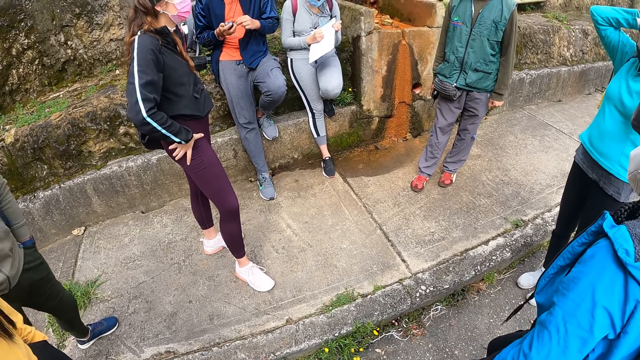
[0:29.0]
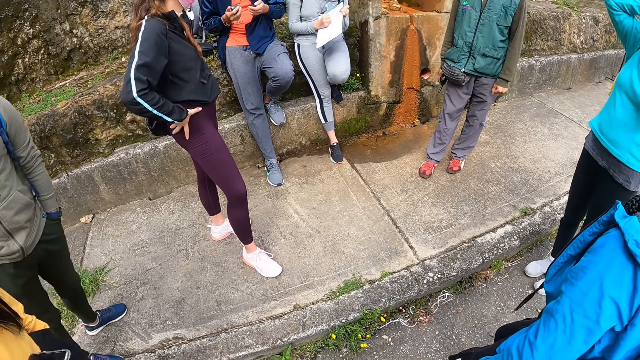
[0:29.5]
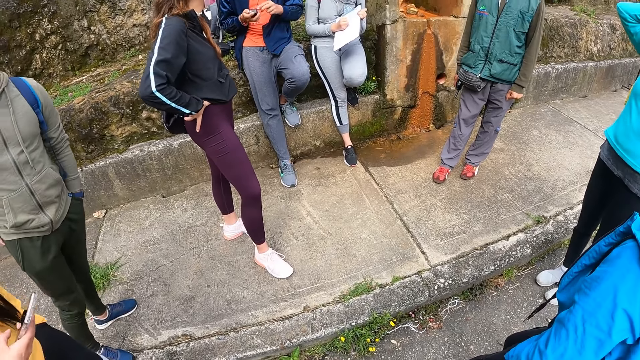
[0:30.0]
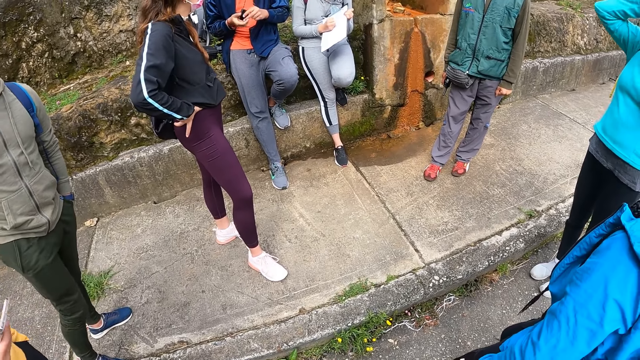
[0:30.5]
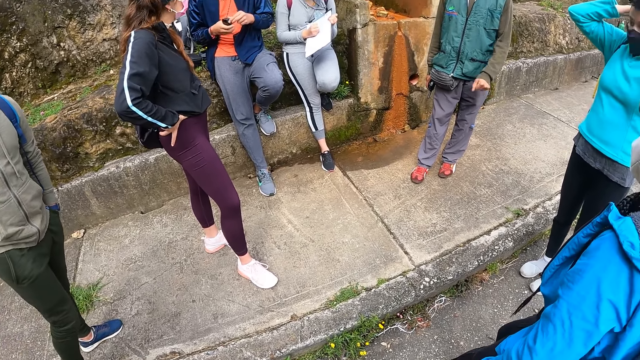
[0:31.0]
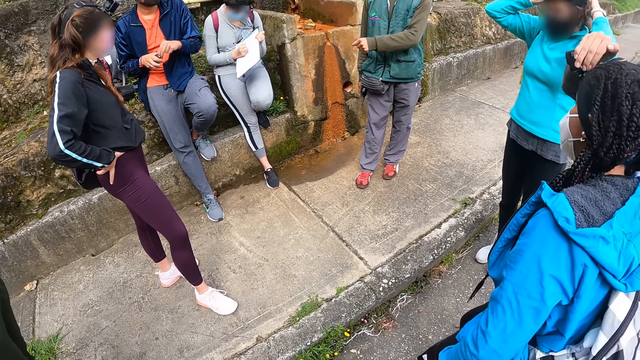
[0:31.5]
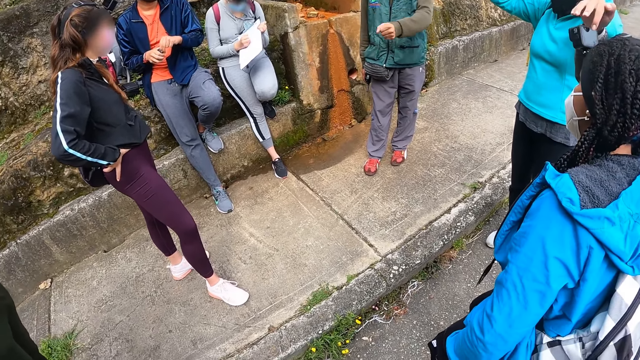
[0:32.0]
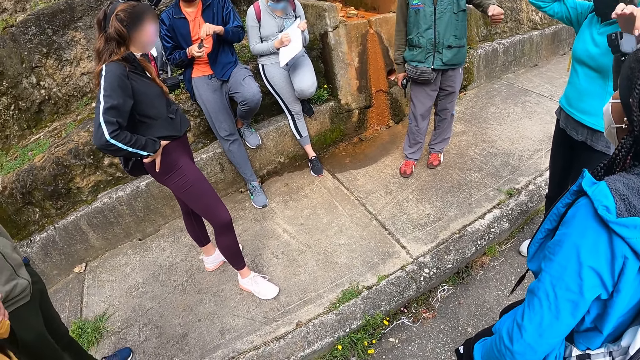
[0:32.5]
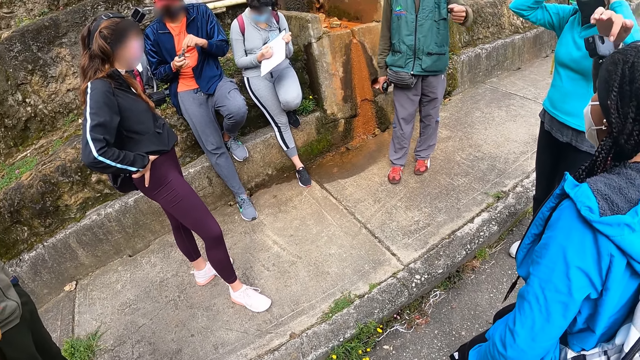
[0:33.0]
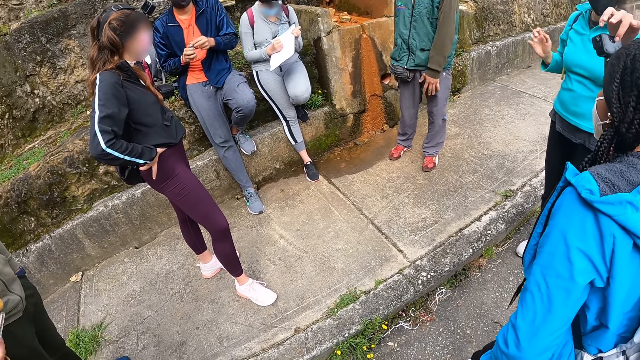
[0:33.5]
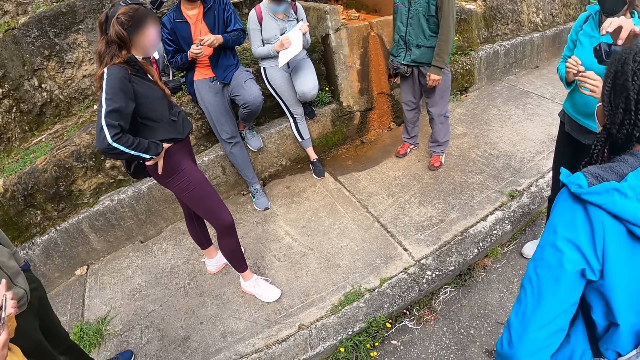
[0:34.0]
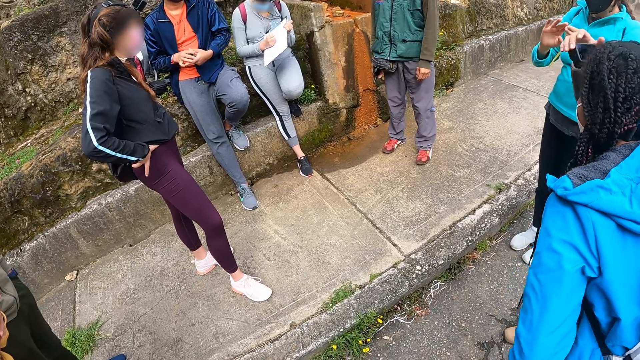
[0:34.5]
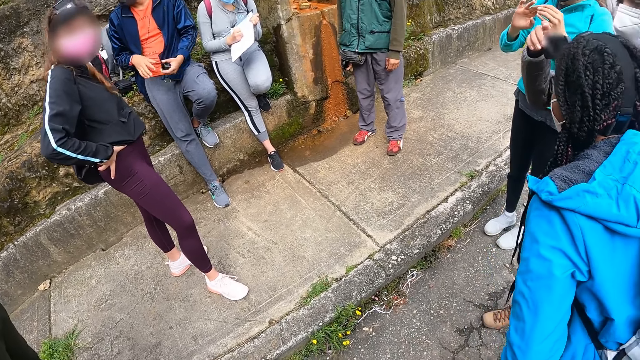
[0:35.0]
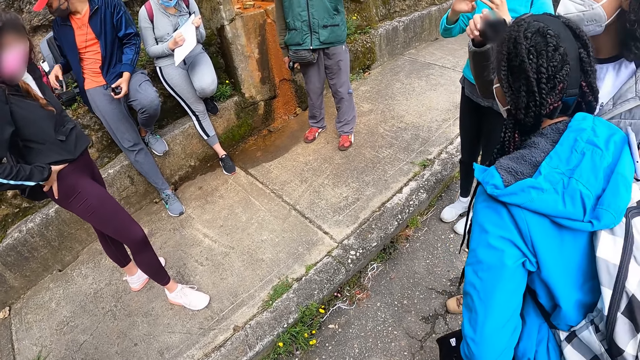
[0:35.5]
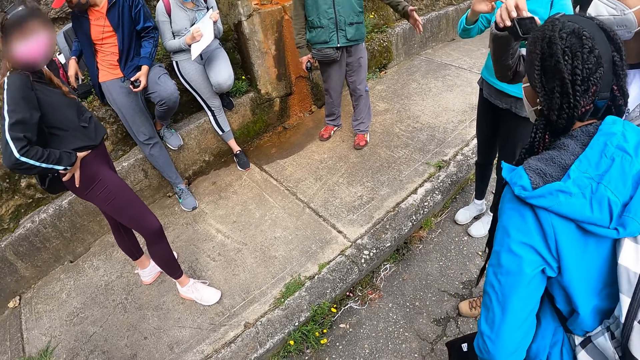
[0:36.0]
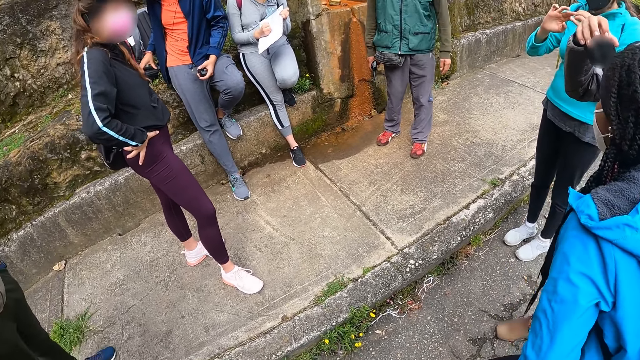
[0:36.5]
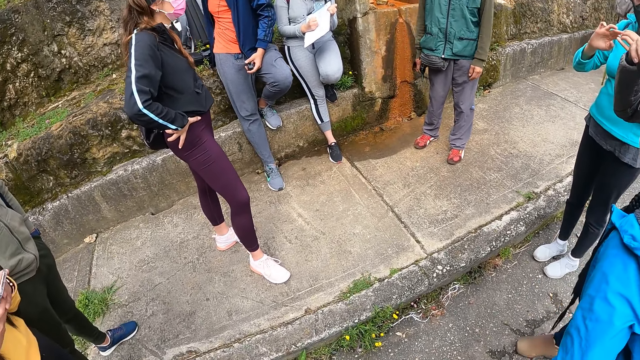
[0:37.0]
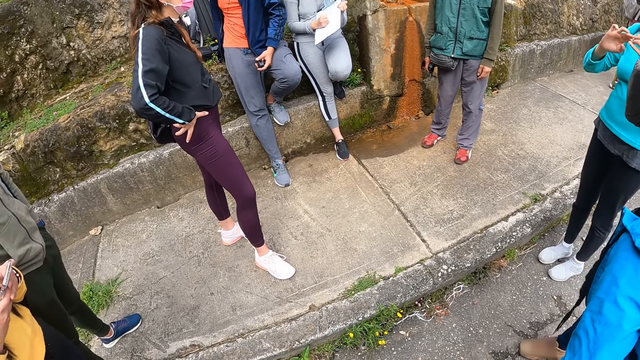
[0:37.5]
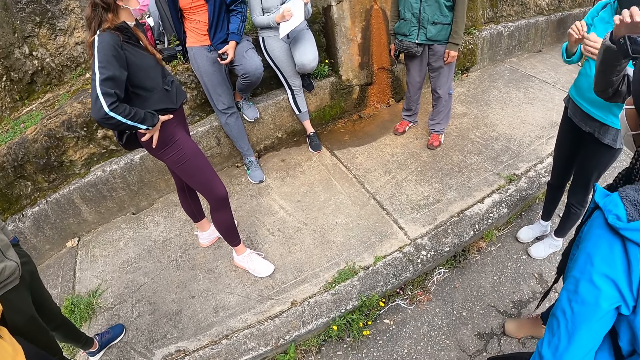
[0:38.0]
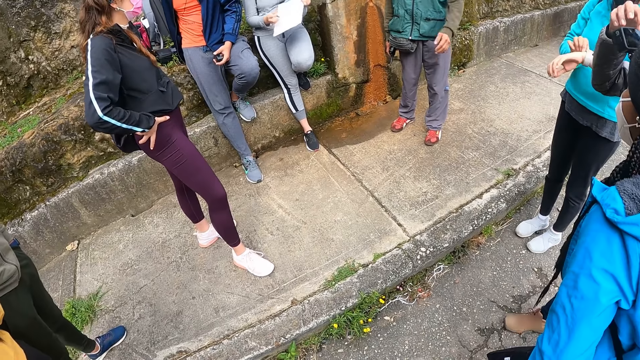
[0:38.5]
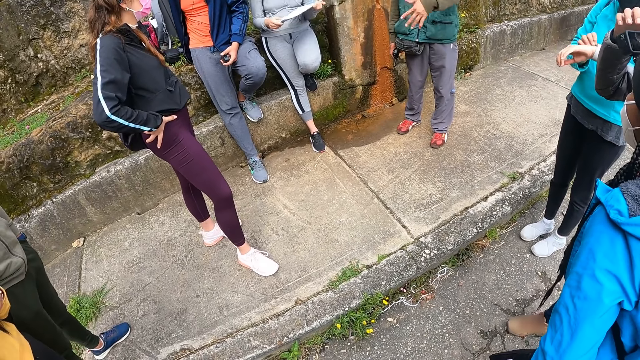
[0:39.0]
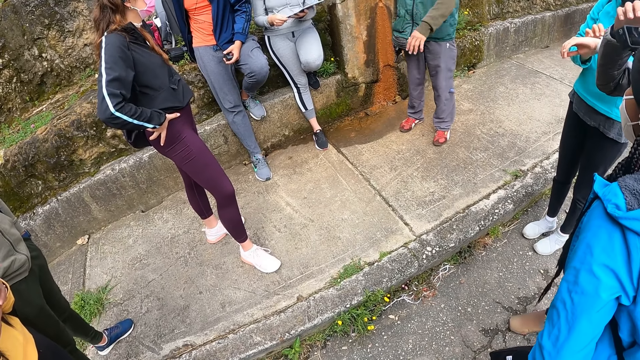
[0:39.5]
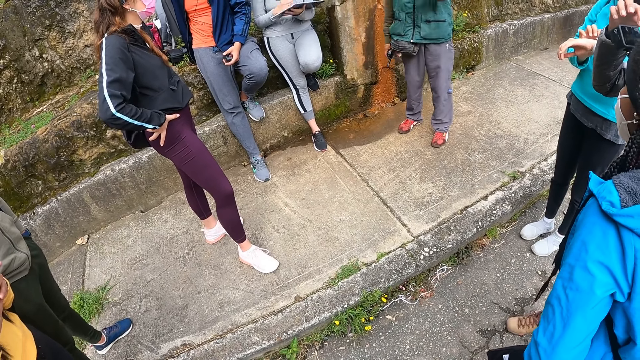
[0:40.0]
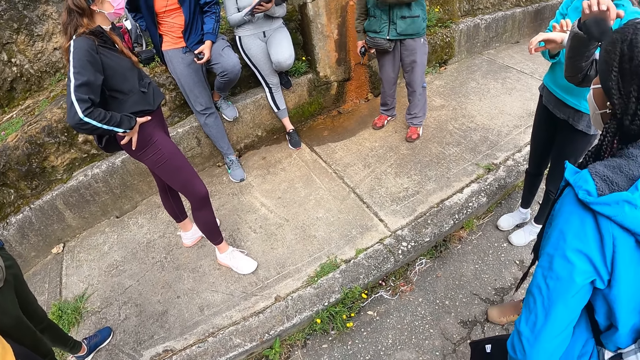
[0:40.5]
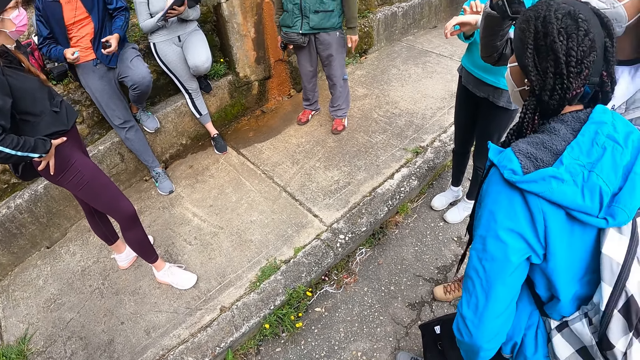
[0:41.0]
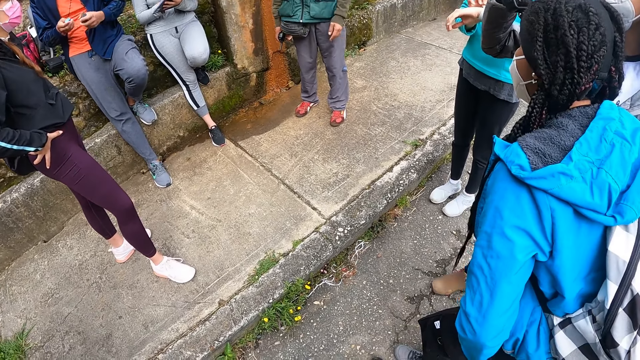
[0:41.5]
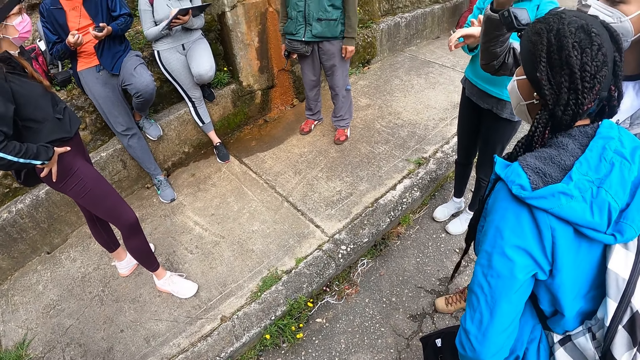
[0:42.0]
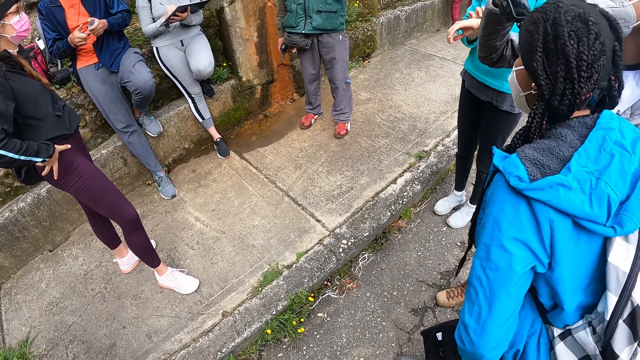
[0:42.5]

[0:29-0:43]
A woman operates a phone with her right hand. A man holds the battery case in his left hand. The first woman operates the phone with both hands. Another woman operates a watch on her left wrist with her right hand. A third woman adjusts the board in her left hand with her right hand. The man picks up a battery from a bag on a pavement with his right hand.

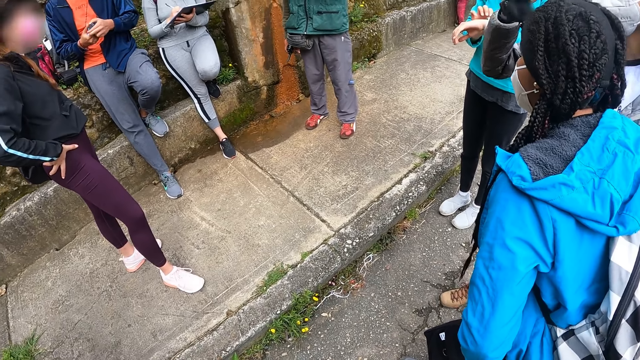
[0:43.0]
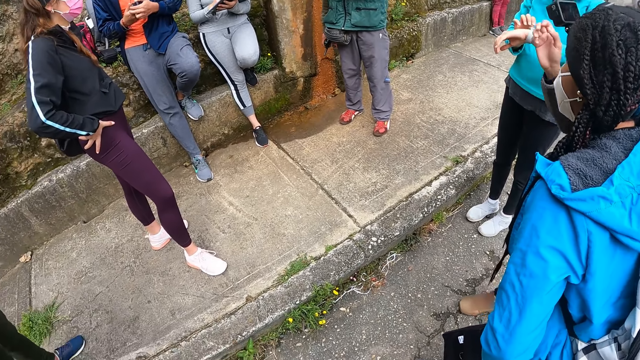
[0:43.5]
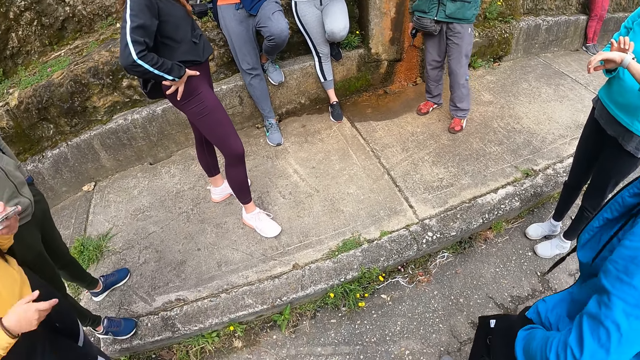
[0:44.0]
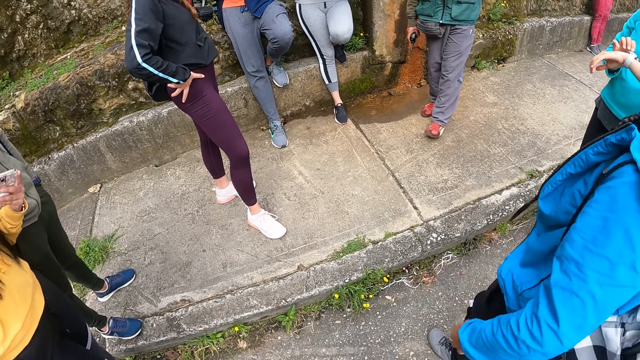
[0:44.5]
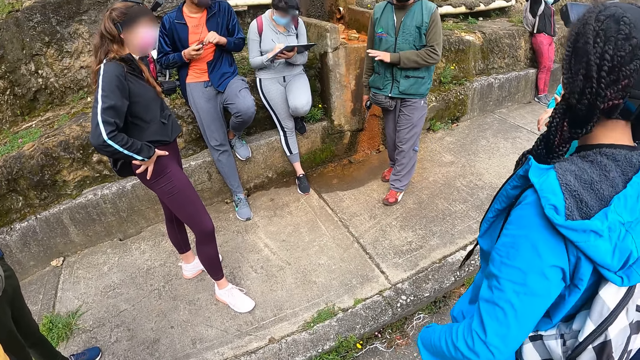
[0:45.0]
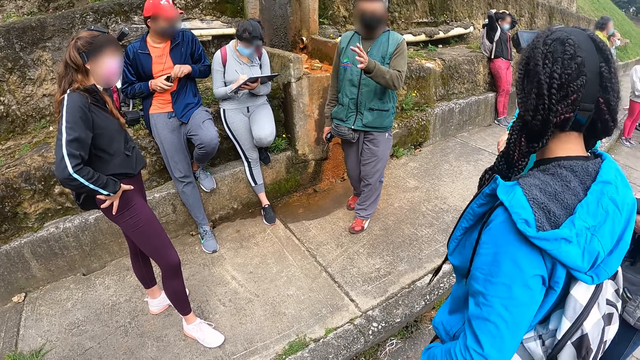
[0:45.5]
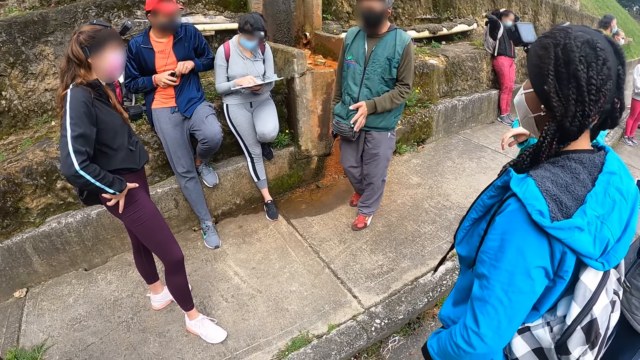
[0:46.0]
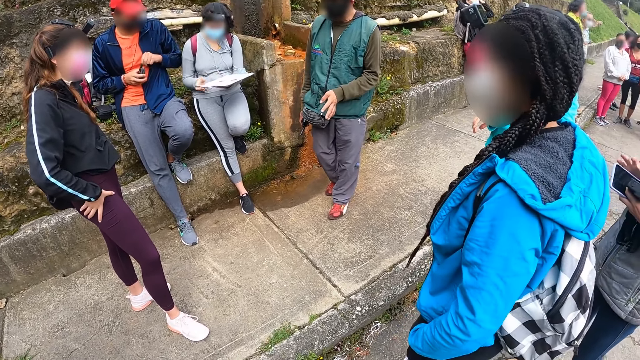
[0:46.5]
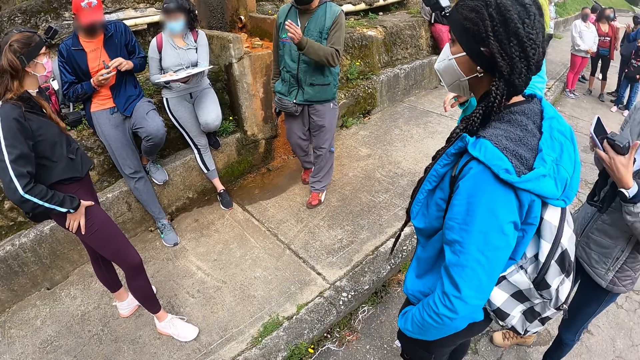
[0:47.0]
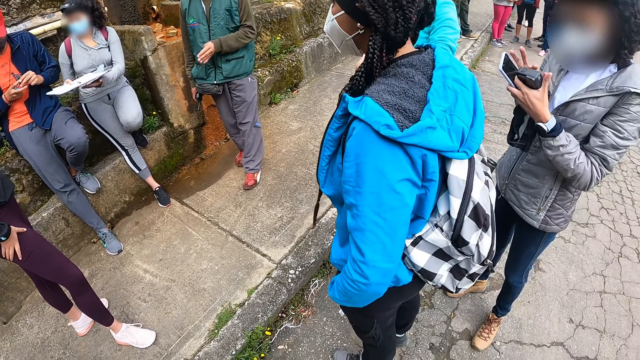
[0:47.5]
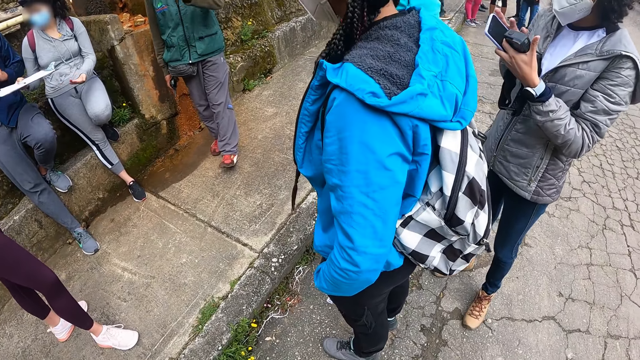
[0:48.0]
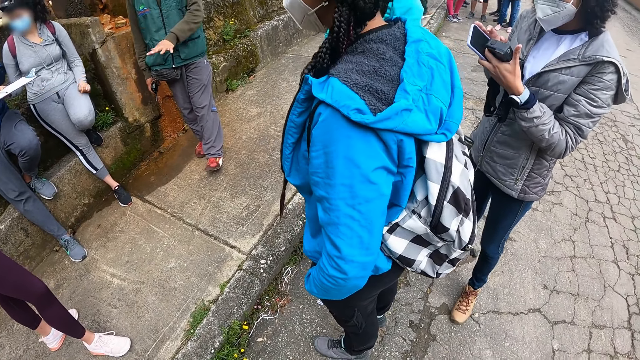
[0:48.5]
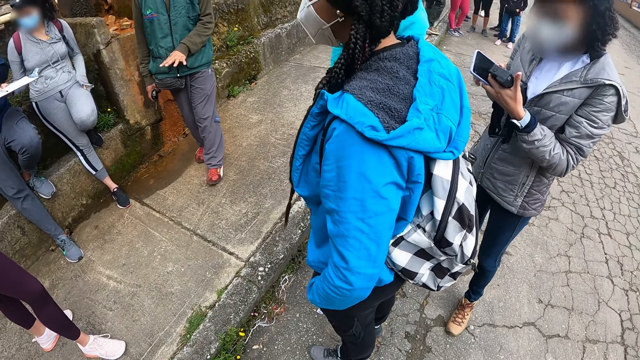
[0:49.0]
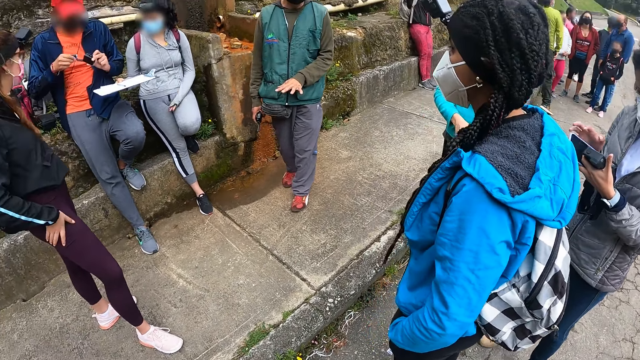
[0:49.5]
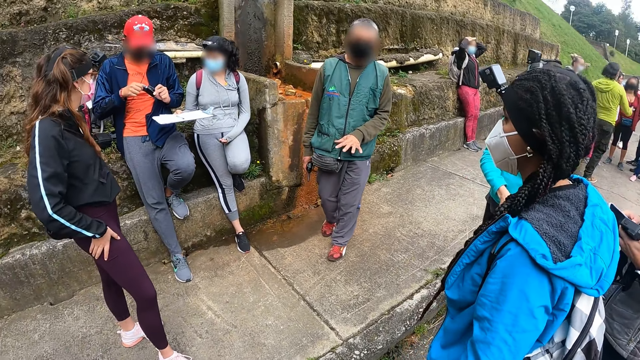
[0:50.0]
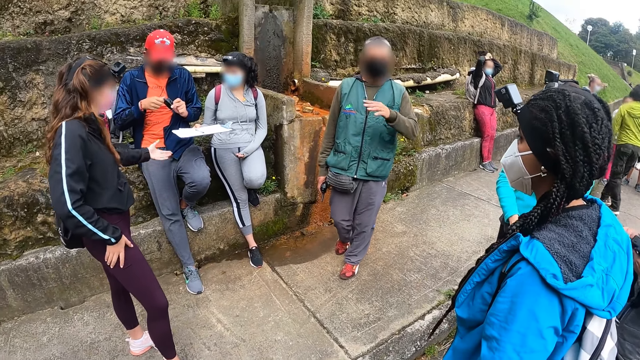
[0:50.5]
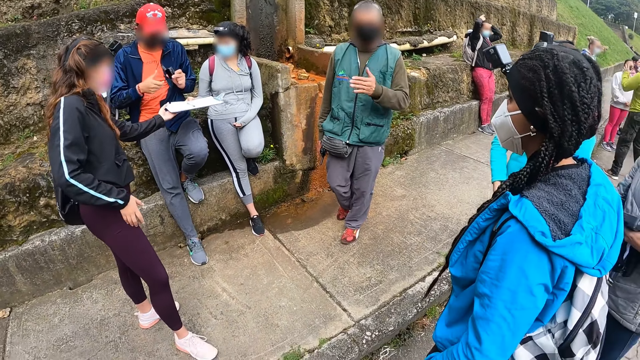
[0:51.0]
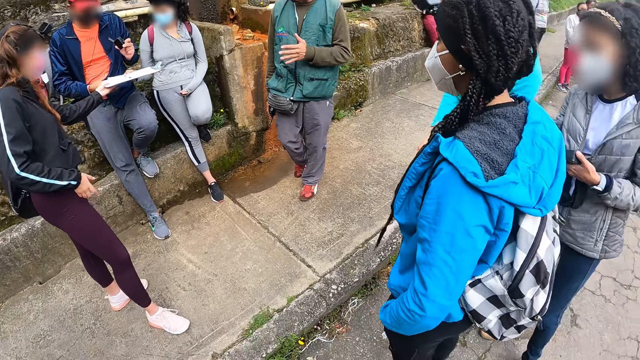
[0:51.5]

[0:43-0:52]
A man holds the battery case in both hands. A woman operates the phone with her left hand. The man opens the battery case in his right hand with his left hand. Another woman places the pen in her right hand on the paper on the board in her left hand. A third woman operates a phone in her left hand with her right hand. The second woman holds the board in her right hand. The man fixes the battery in his right hand into the battery case in his left hand. A fourth woman places her left hand under the board in the right hand of the second woman. The third woman adjusts the right sleeve of her hoodie with her left hand. The man holds the board in the right hand of the second woman with his right hand.
